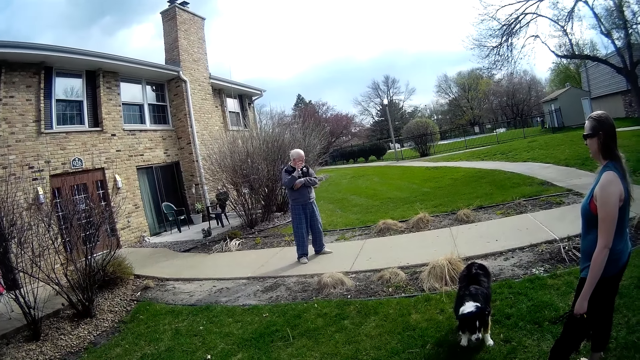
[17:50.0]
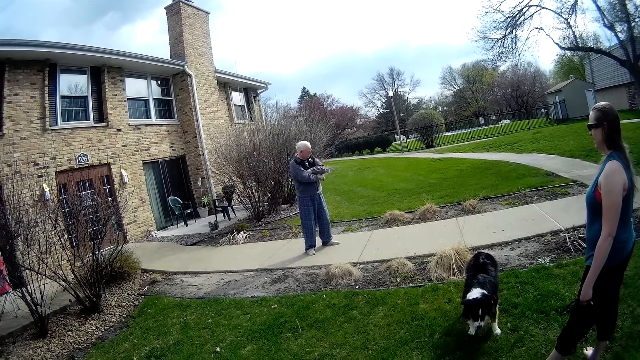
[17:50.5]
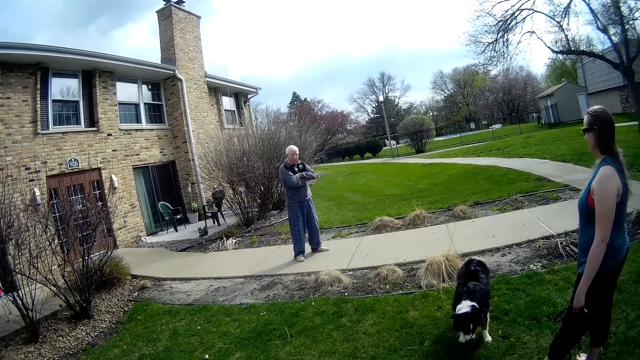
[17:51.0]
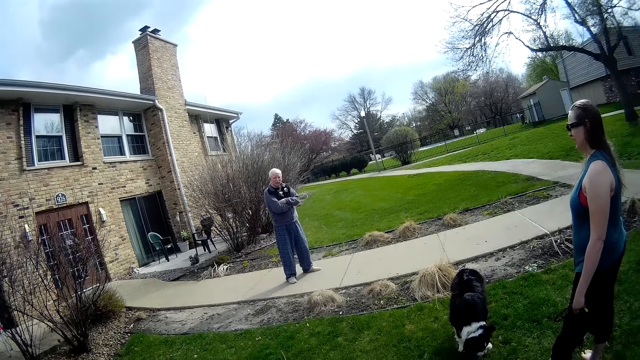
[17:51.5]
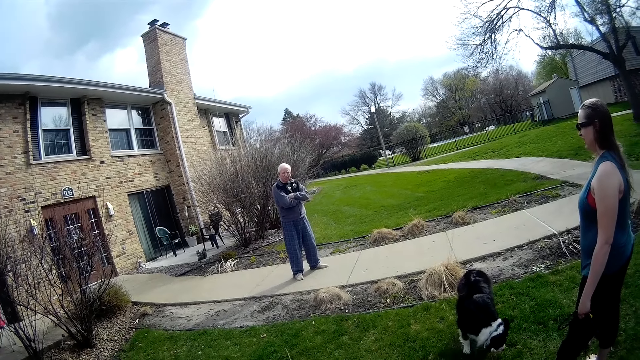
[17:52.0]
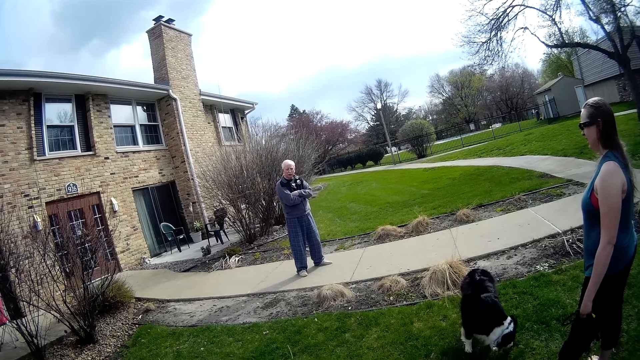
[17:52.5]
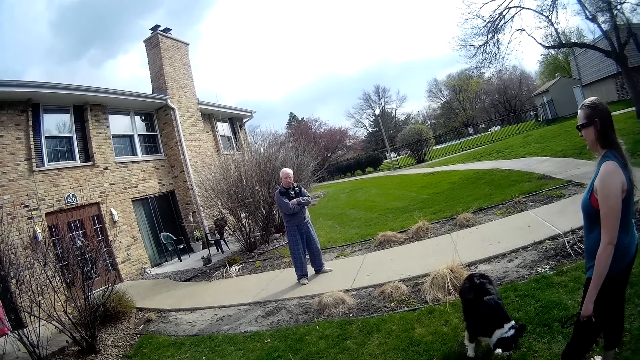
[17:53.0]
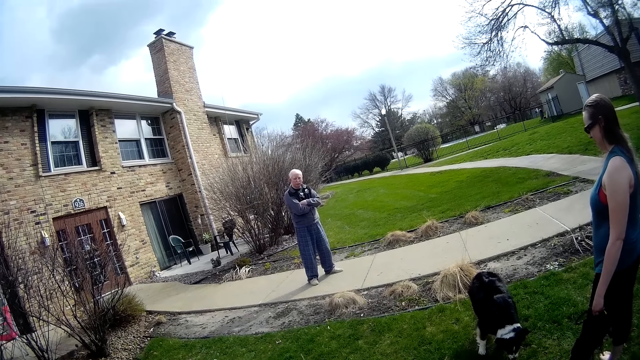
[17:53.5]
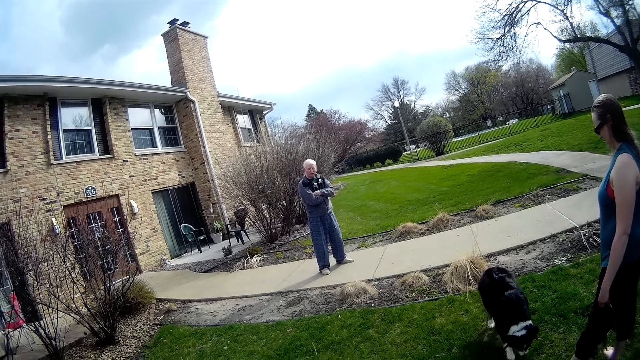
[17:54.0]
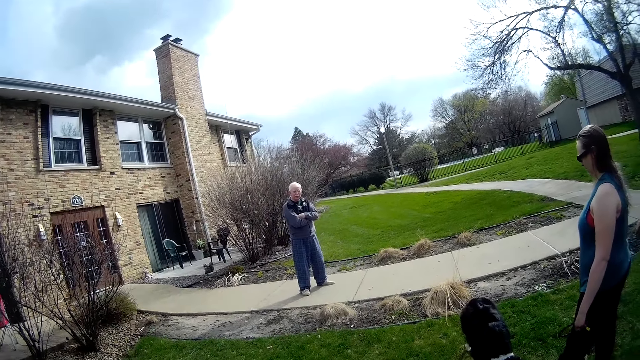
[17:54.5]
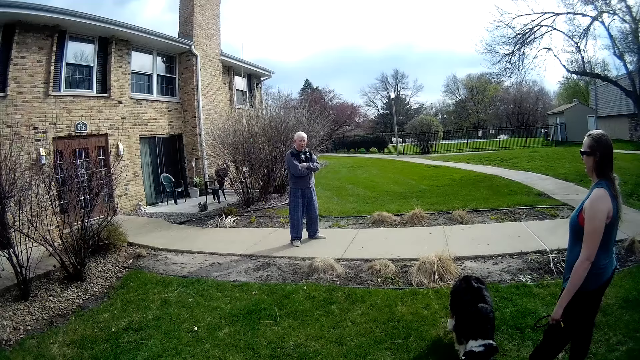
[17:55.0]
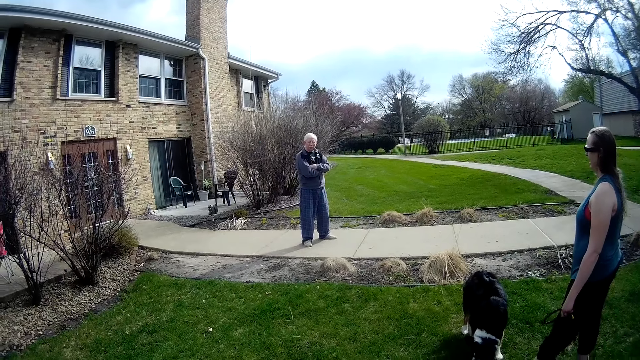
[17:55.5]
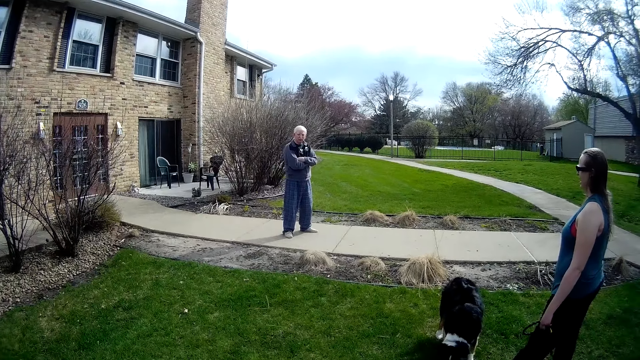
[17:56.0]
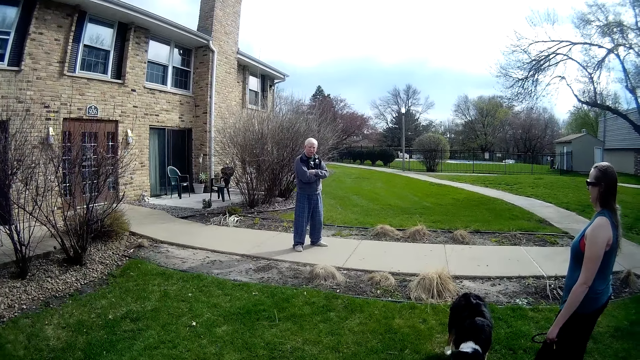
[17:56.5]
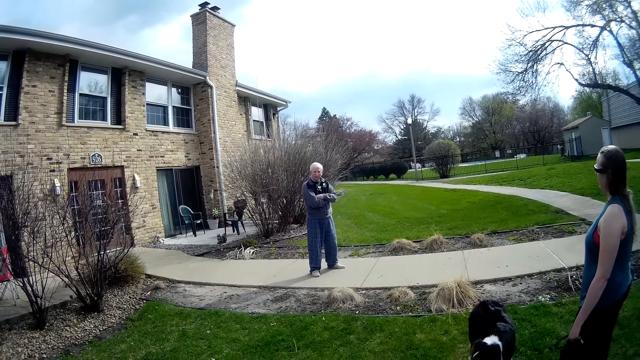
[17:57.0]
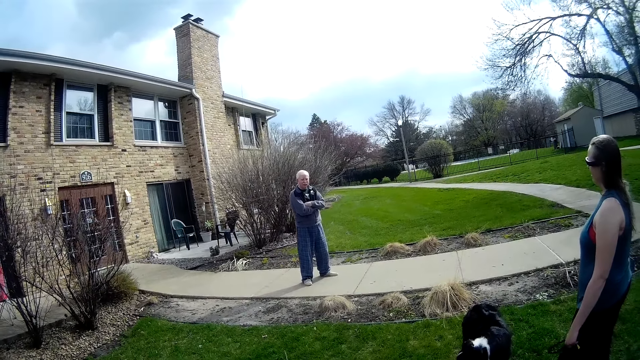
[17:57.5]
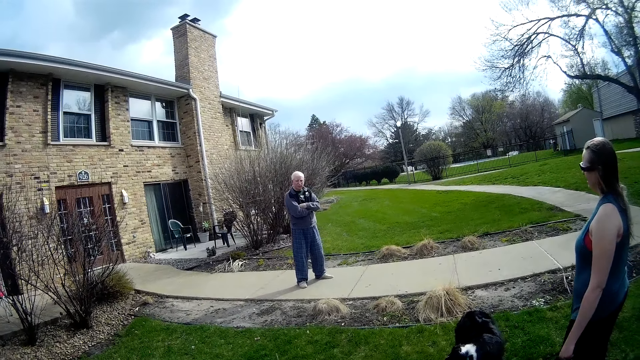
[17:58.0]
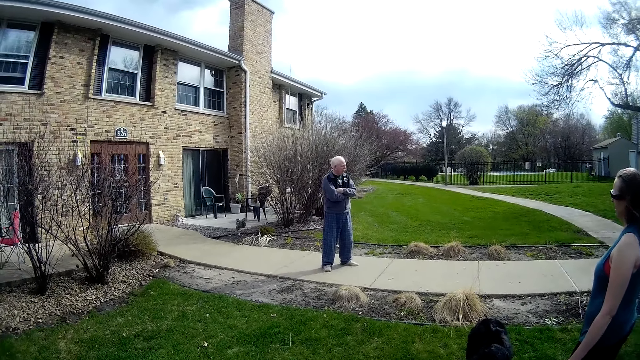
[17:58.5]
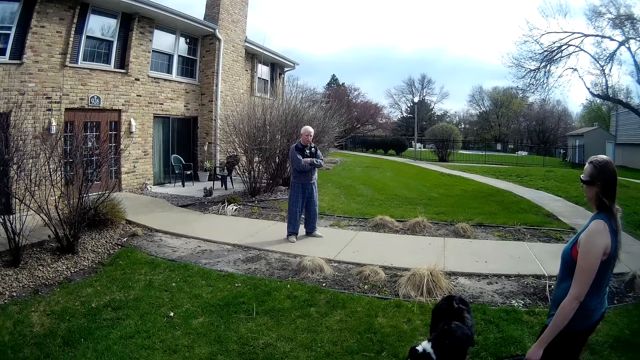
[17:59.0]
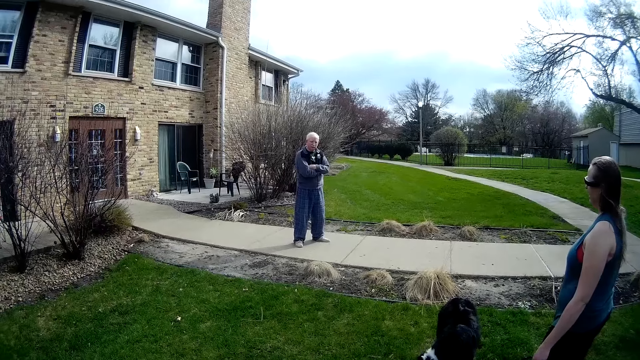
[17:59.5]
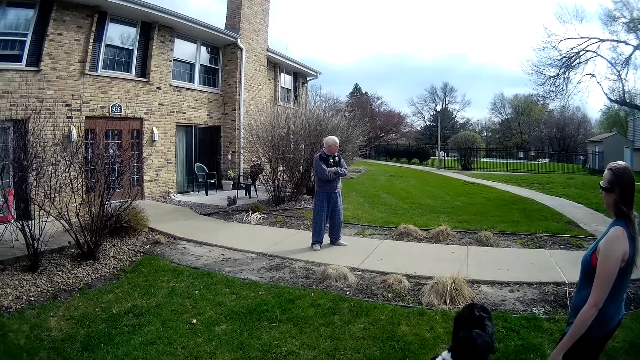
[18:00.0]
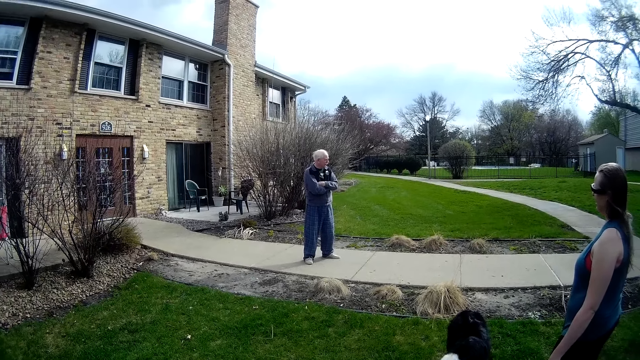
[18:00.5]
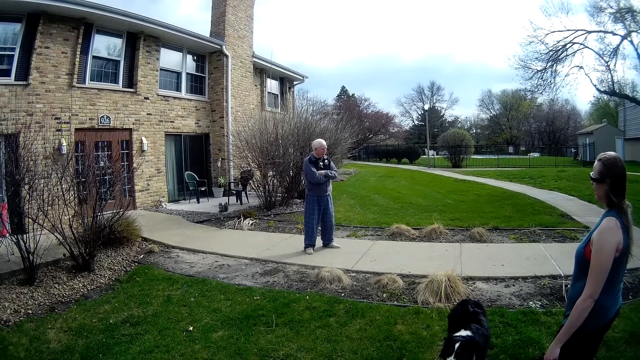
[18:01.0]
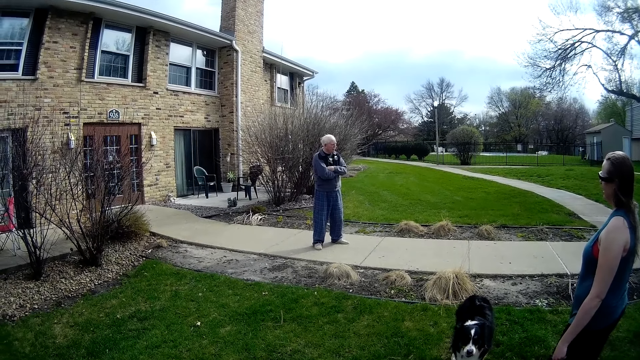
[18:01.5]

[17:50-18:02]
The camera wearer moves the right hand. The man folds his arms. A person talks to the camera wearer and another person.

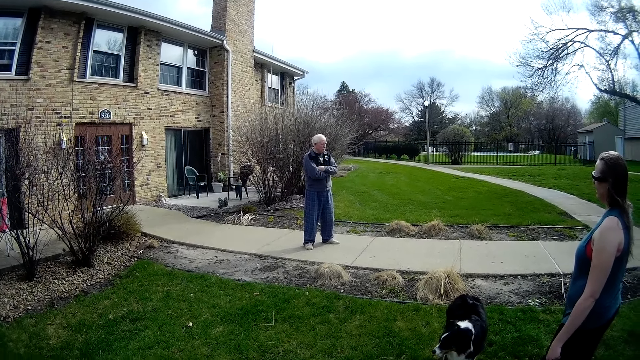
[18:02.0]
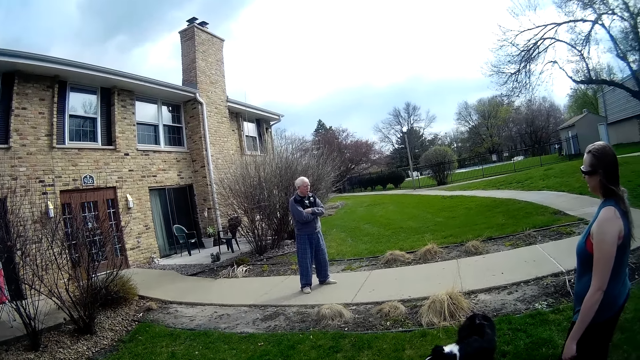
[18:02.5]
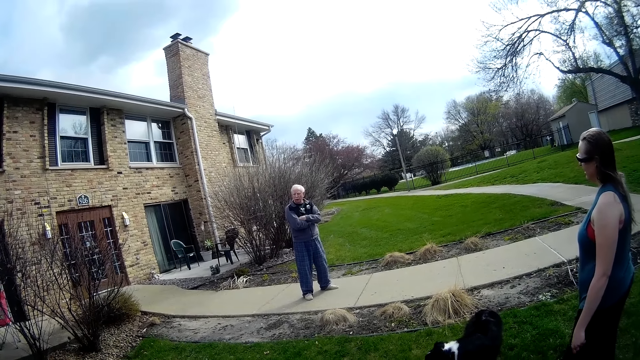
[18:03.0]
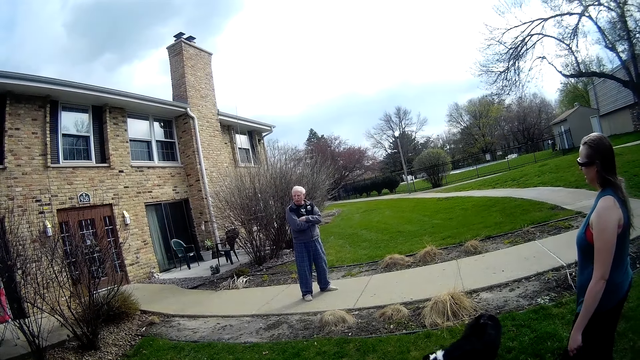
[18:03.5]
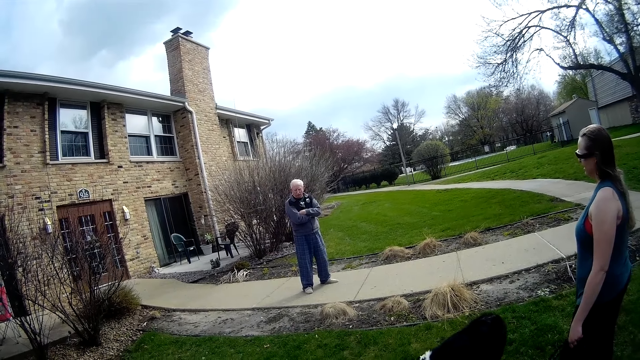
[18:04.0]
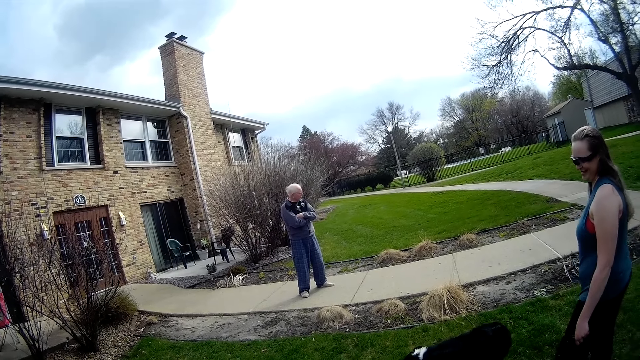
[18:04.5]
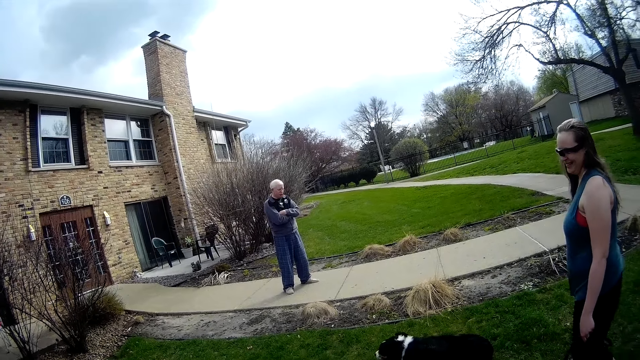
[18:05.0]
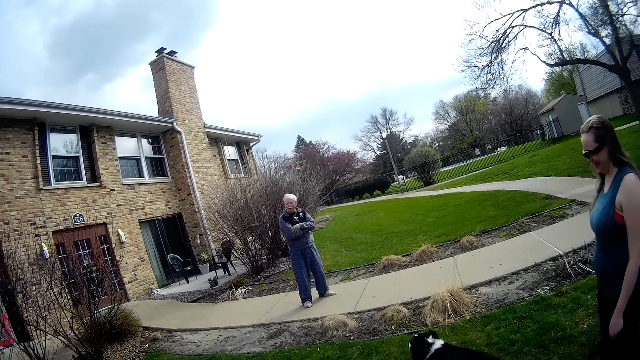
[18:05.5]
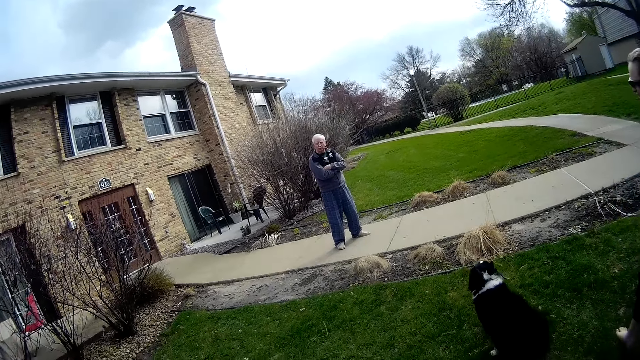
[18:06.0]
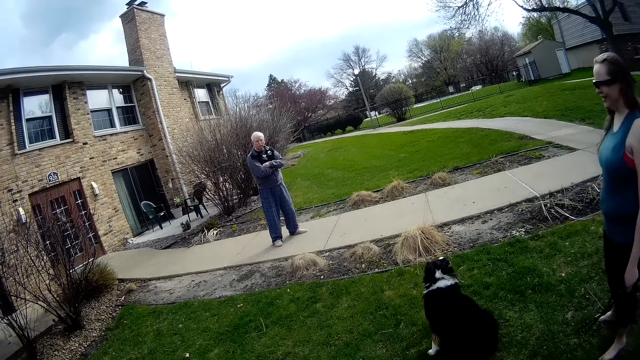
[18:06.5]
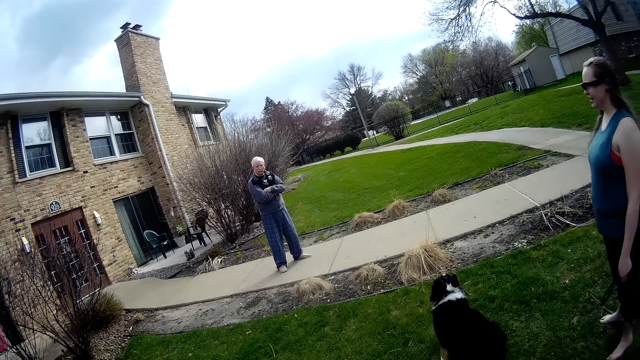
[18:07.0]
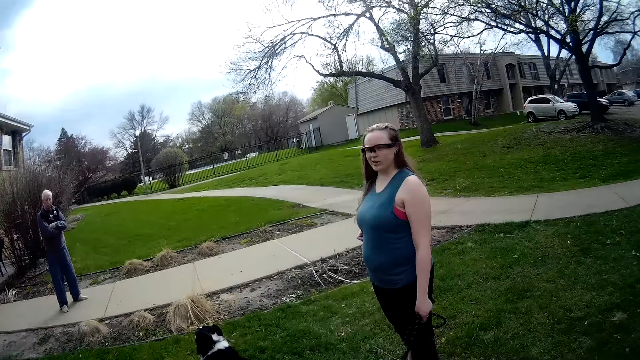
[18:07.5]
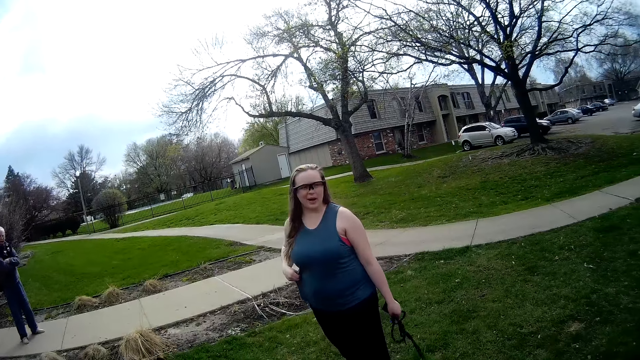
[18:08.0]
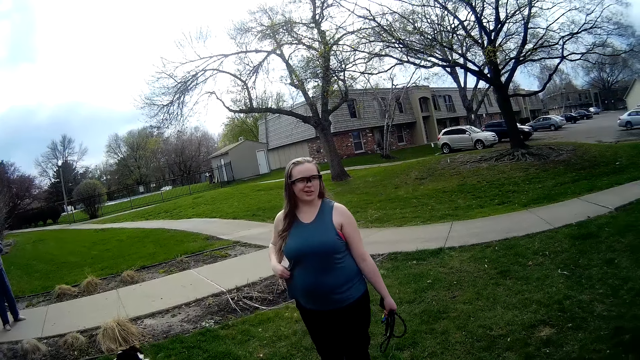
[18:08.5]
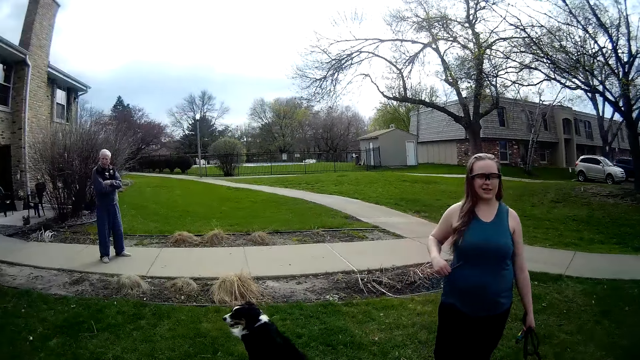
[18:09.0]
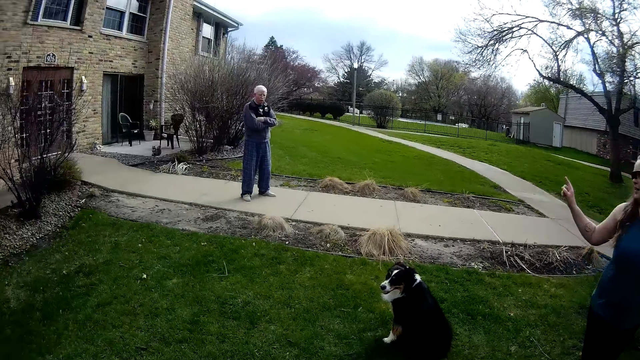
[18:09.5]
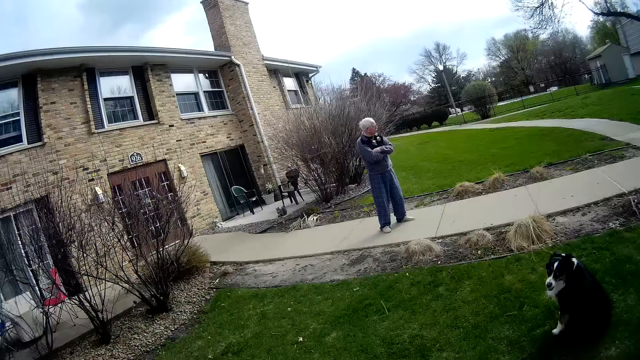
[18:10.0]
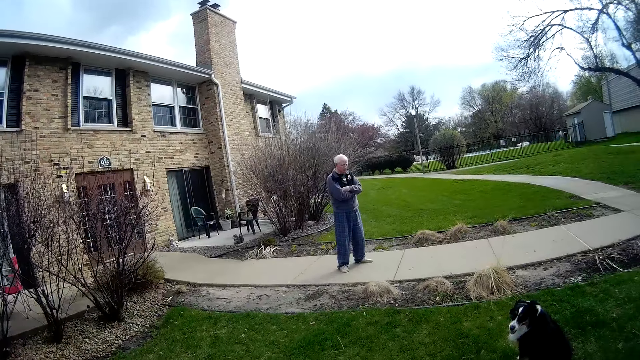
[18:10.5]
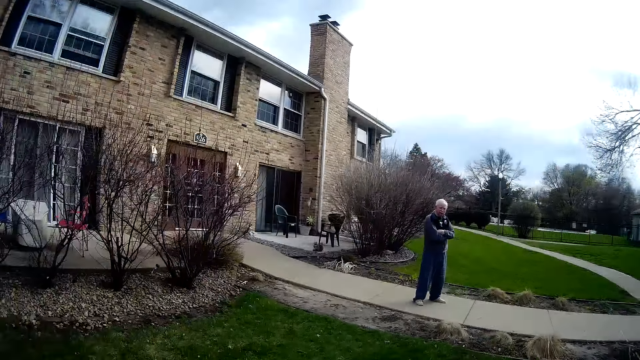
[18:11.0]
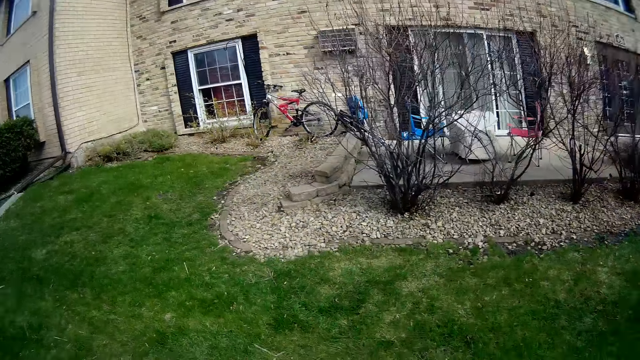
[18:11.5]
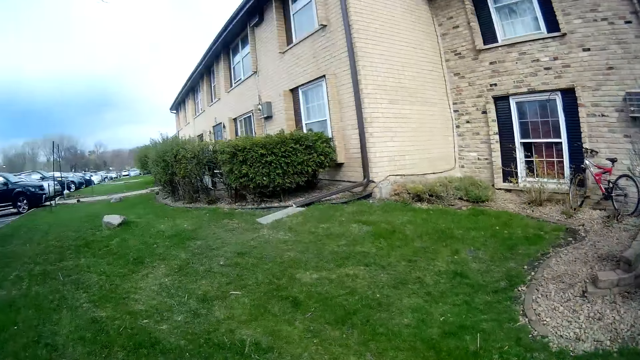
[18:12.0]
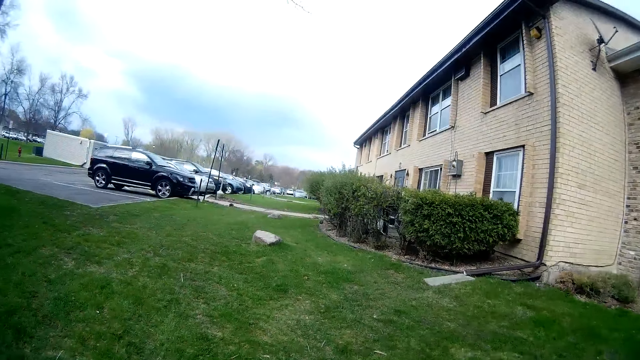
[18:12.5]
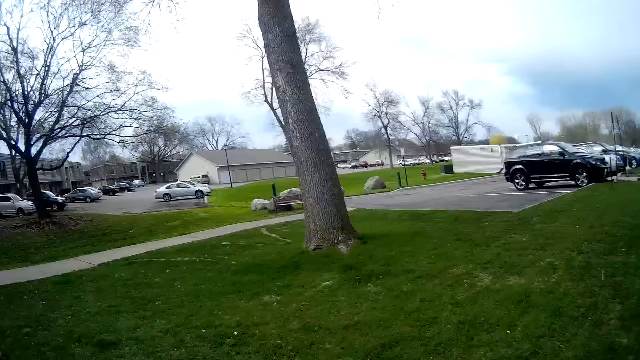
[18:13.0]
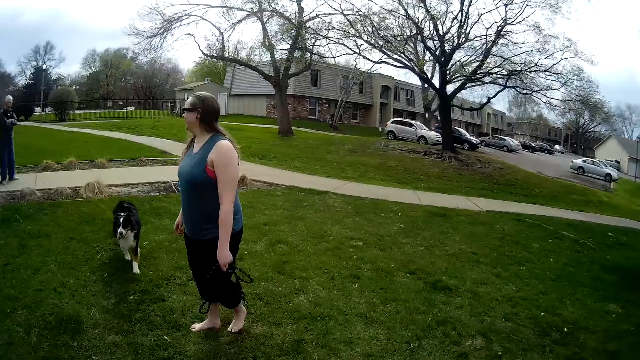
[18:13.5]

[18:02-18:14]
A person talks to the camera wearer. The camera wearer turns around.
